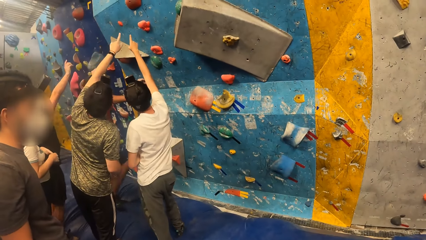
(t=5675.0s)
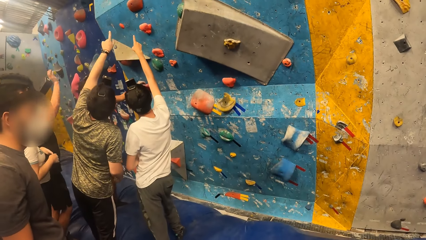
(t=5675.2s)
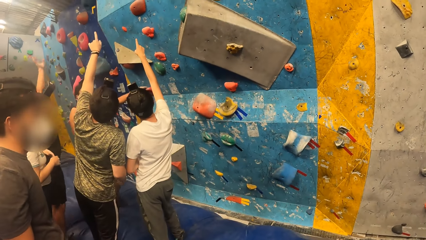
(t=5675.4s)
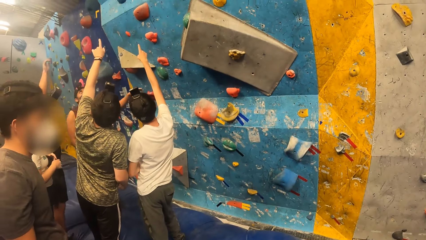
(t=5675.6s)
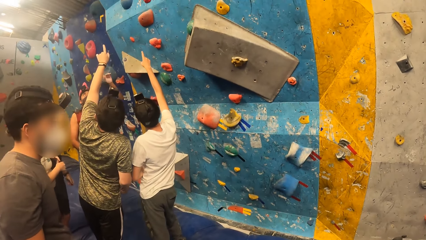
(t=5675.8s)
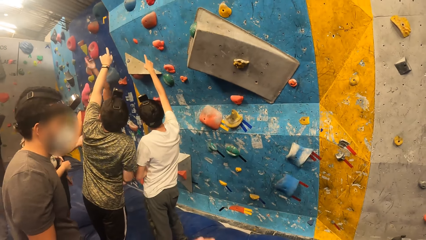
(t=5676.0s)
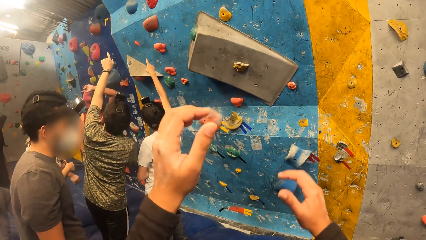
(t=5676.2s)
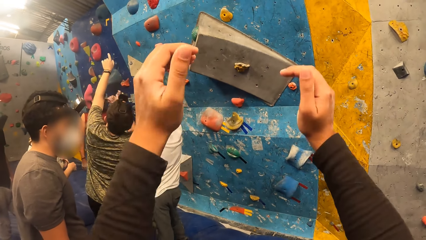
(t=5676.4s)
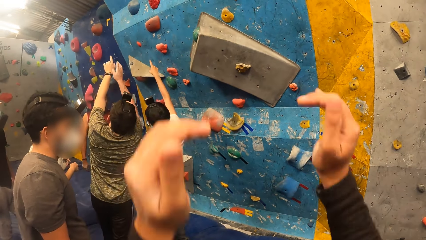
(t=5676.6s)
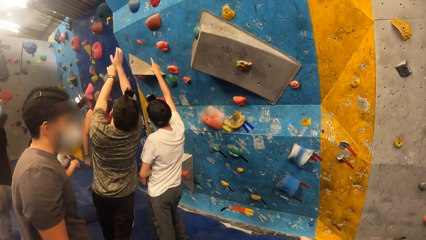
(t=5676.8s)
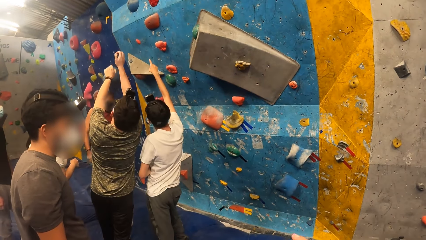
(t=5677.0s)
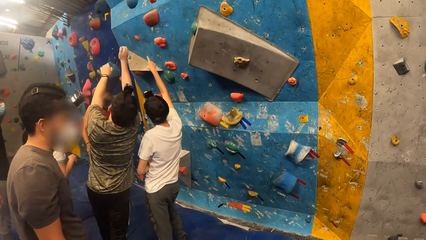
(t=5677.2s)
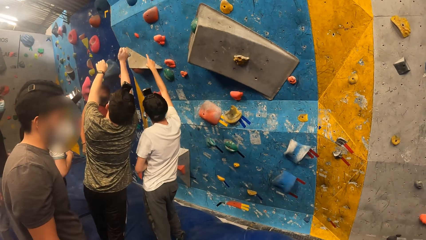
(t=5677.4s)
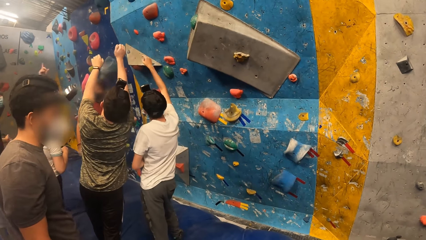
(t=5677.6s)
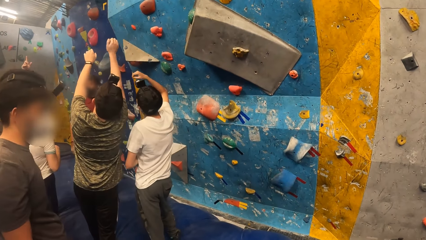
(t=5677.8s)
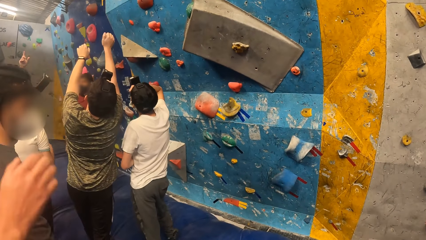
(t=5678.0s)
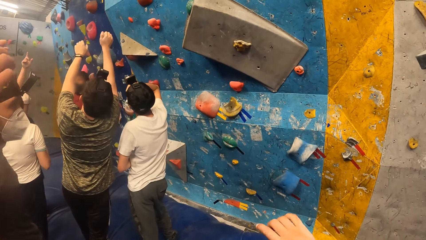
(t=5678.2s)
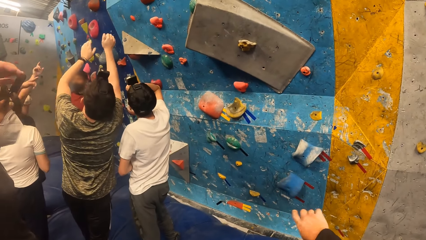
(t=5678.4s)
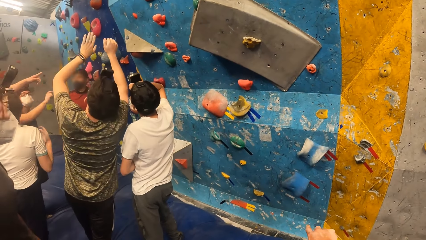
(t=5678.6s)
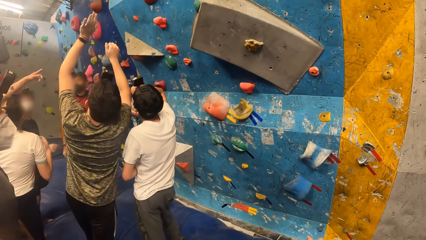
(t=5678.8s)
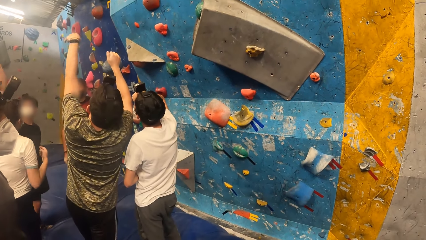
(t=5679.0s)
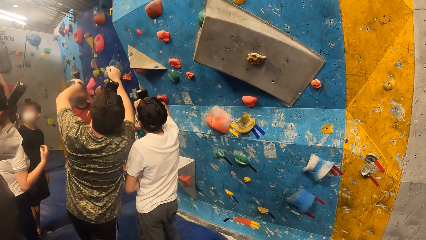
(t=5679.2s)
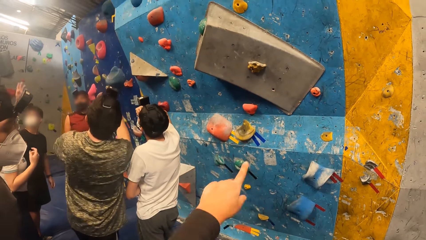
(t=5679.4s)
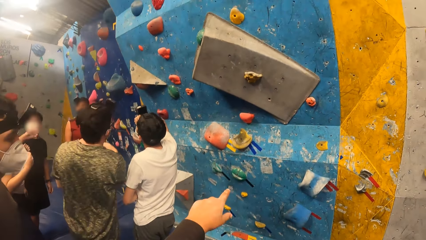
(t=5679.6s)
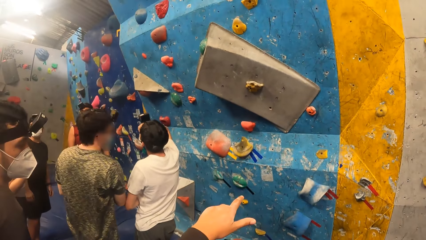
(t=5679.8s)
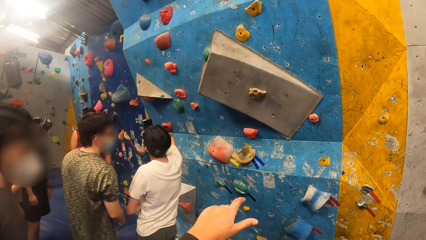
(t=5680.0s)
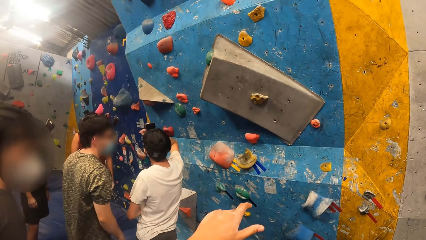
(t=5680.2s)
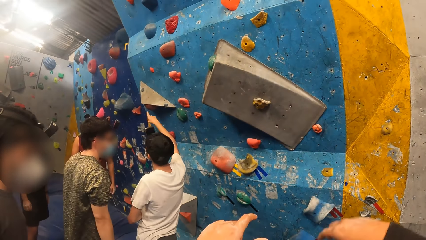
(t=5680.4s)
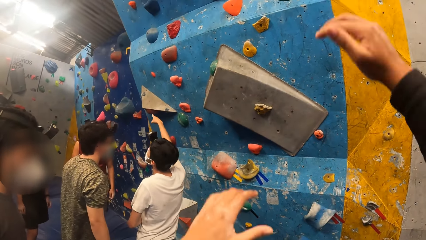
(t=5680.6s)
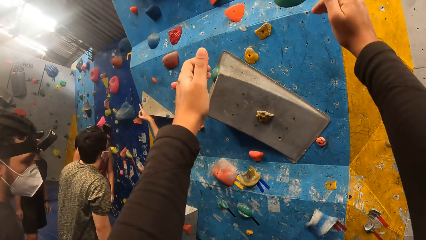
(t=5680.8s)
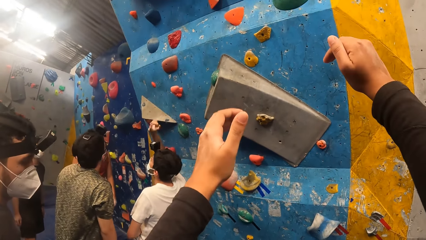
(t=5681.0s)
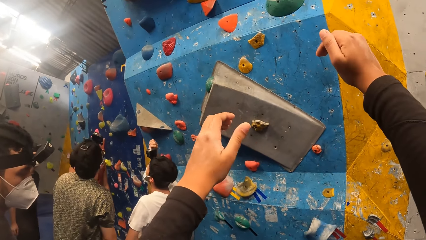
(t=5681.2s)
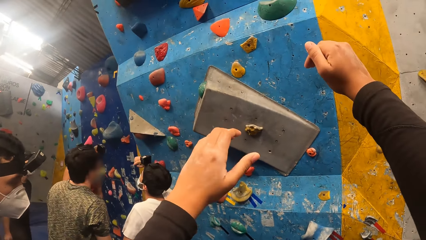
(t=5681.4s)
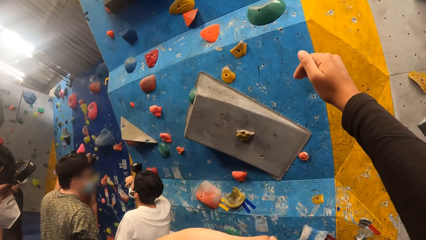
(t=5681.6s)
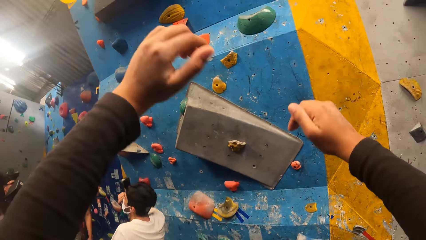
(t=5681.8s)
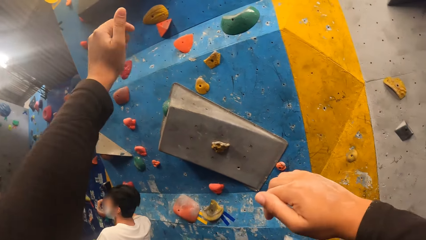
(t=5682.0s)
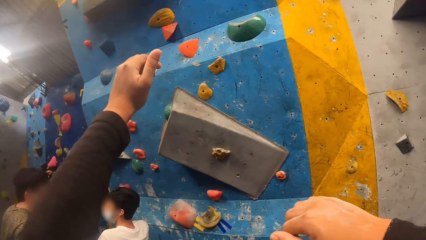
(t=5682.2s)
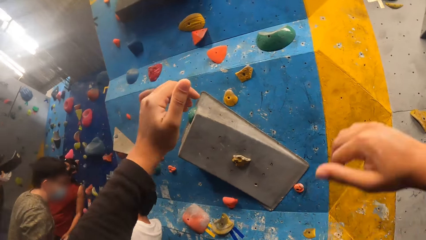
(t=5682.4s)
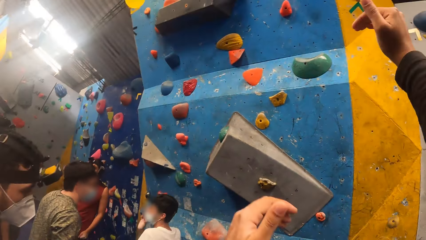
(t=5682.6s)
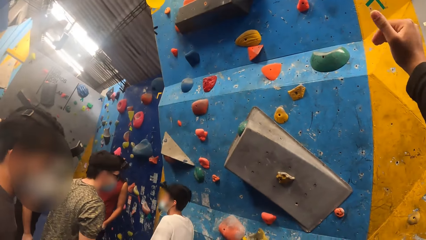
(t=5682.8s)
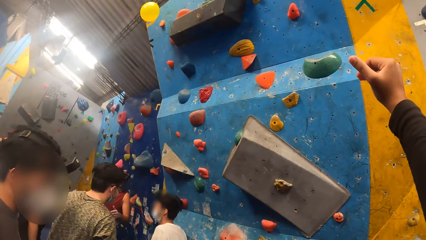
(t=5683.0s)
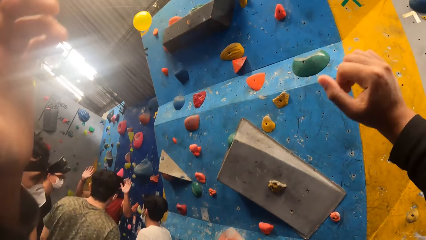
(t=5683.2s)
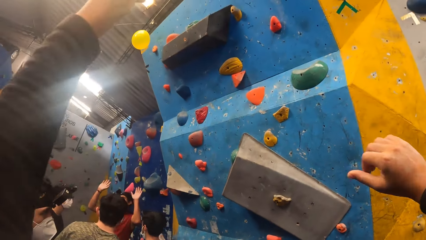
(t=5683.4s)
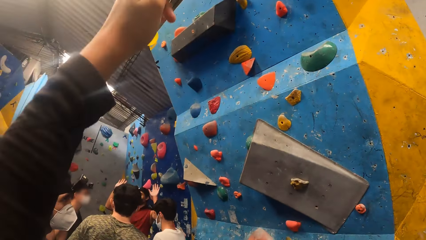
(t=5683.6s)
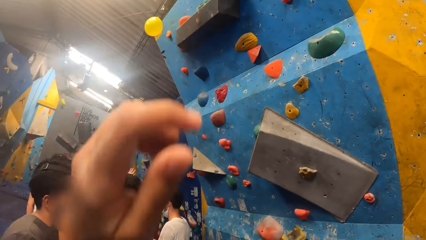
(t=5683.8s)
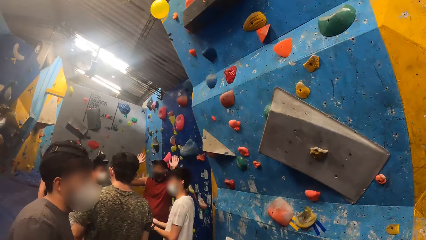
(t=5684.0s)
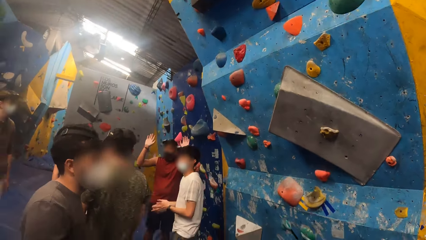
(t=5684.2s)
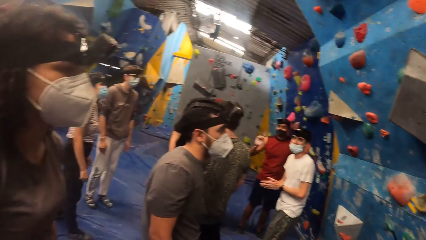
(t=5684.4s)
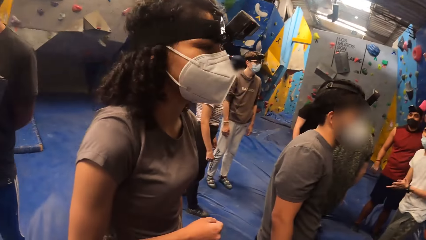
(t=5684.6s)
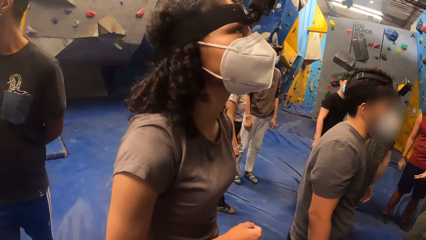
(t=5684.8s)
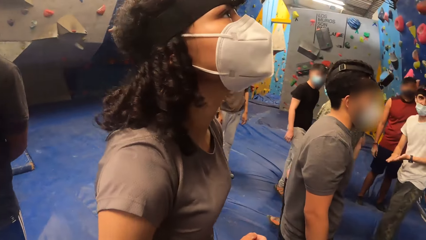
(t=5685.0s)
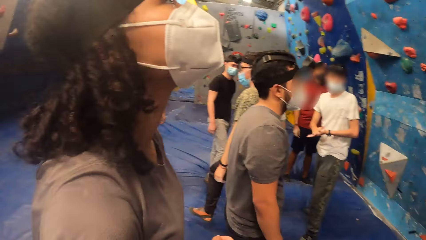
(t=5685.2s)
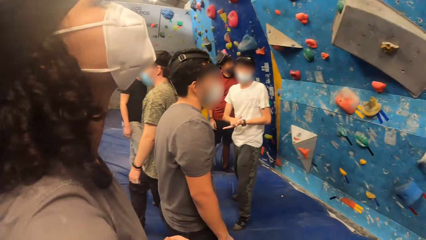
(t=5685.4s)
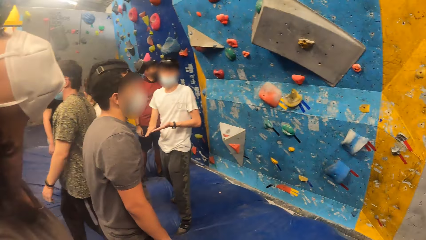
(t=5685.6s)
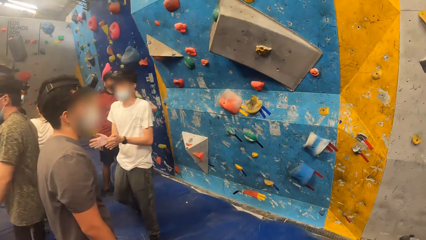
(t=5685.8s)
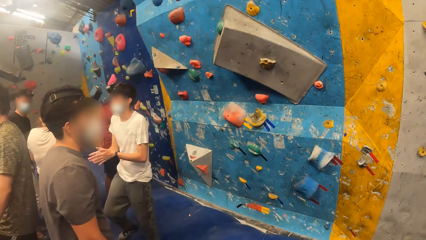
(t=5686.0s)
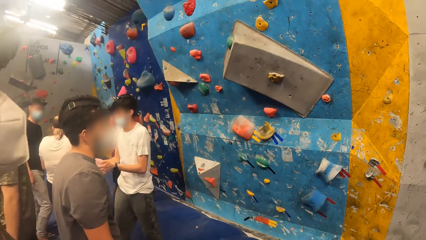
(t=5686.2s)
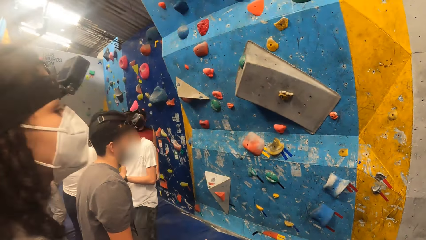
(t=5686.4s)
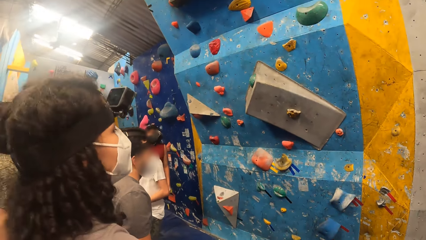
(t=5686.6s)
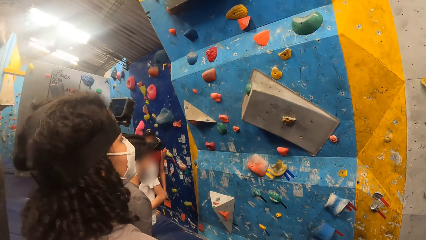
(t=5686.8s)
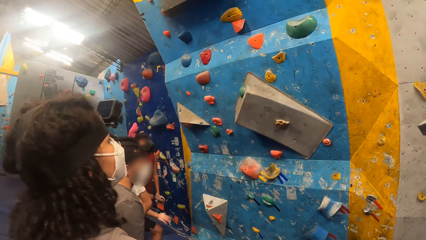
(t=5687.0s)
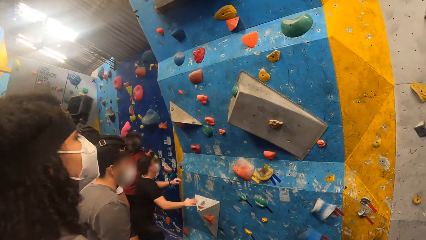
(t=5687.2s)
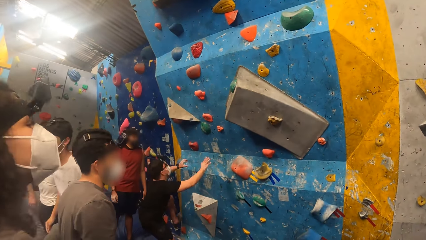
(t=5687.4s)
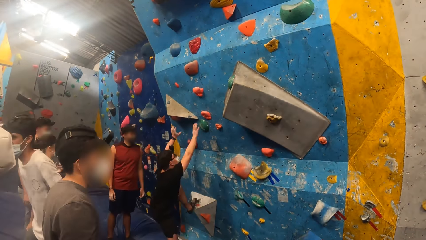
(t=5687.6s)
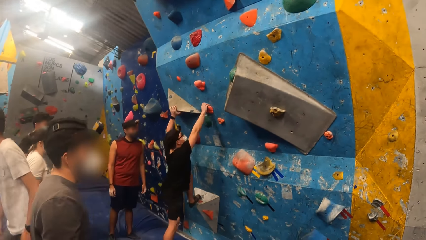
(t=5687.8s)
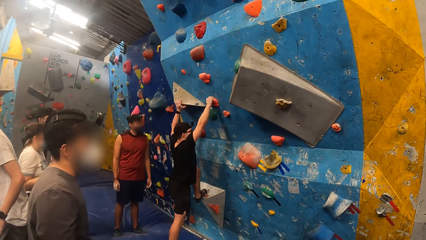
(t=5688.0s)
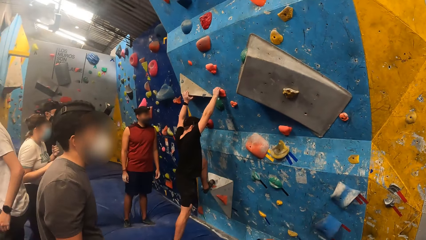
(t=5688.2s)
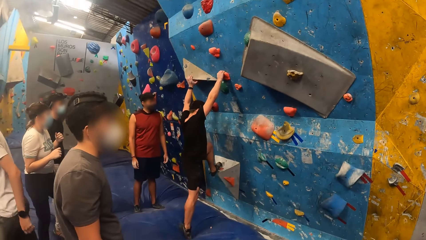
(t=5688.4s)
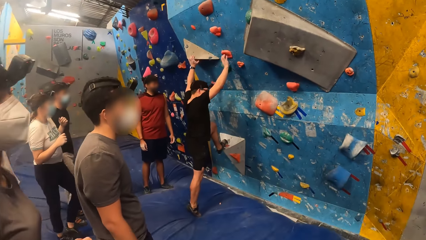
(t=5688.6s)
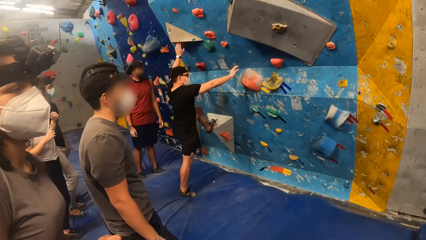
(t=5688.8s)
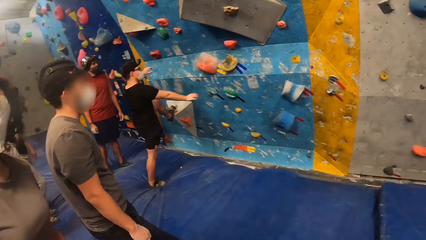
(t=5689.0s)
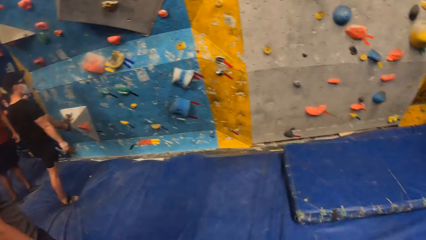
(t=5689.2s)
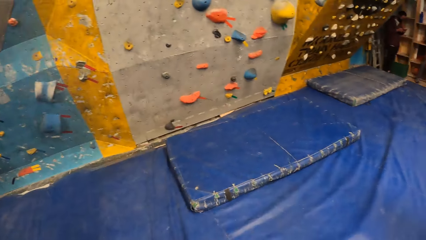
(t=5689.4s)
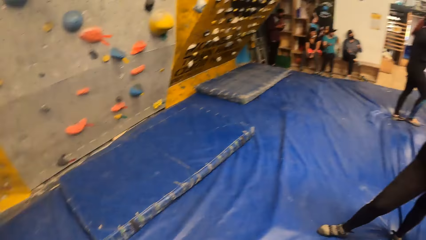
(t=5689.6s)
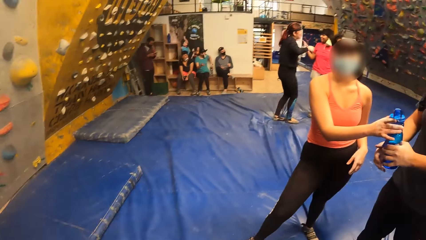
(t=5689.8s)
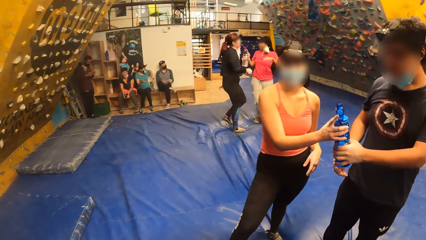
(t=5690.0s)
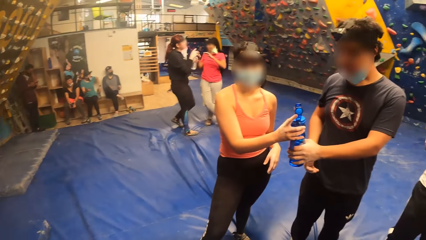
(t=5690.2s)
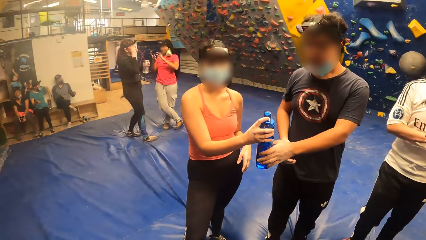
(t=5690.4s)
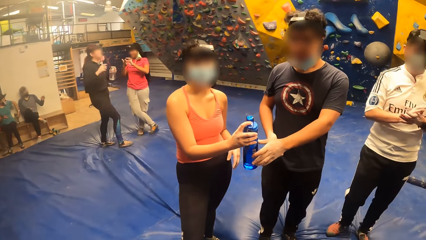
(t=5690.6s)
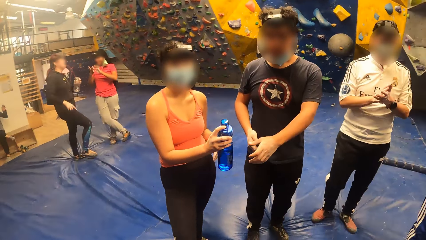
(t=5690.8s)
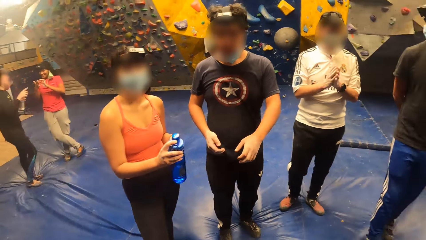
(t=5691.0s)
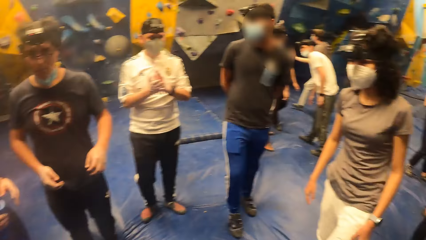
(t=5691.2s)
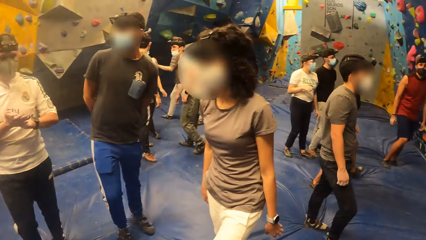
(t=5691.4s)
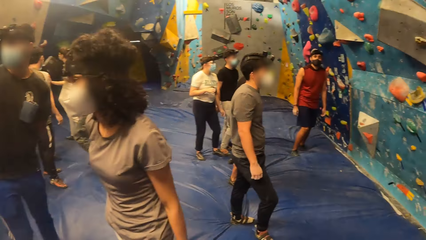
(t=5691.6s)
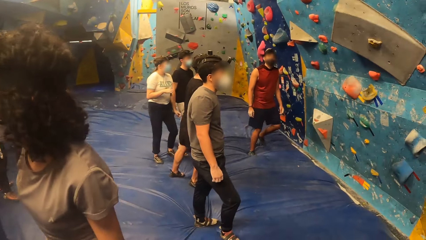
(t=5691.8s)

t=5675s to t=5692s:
The camera wearer lifts hands. They look around.
